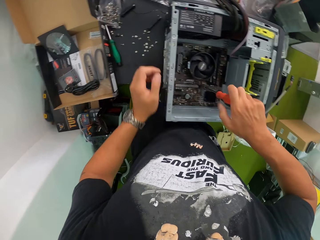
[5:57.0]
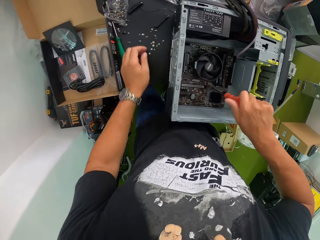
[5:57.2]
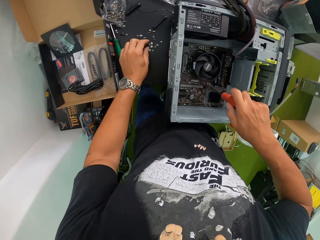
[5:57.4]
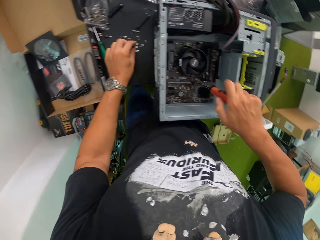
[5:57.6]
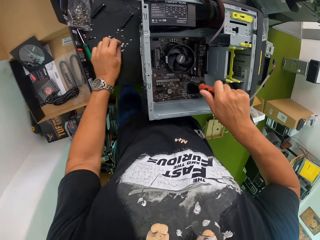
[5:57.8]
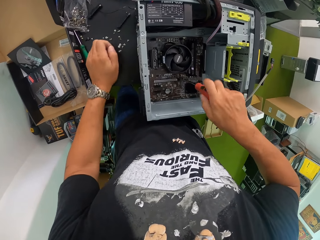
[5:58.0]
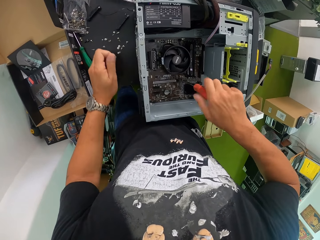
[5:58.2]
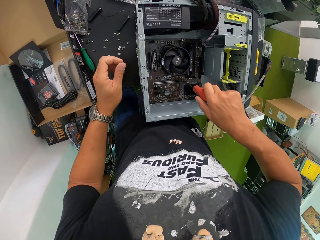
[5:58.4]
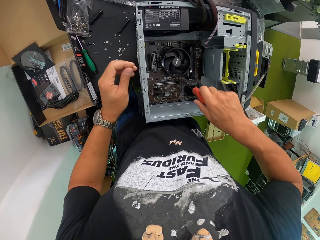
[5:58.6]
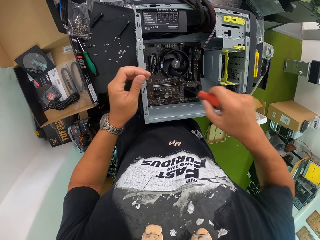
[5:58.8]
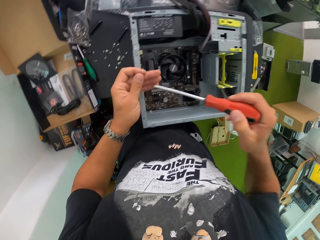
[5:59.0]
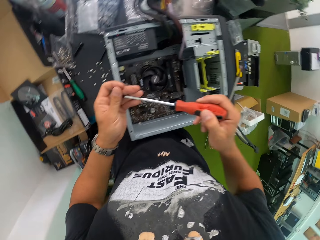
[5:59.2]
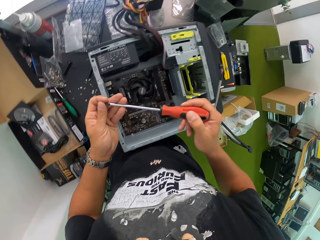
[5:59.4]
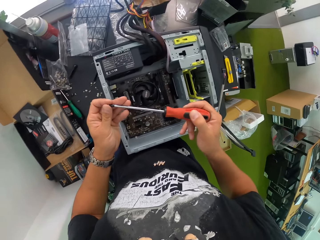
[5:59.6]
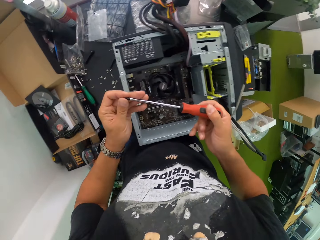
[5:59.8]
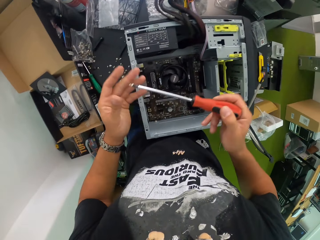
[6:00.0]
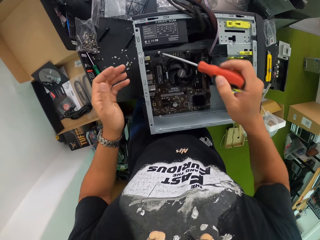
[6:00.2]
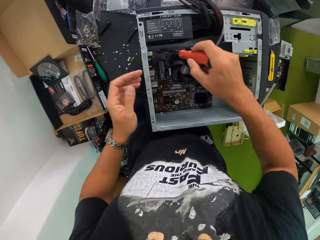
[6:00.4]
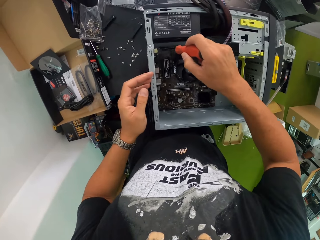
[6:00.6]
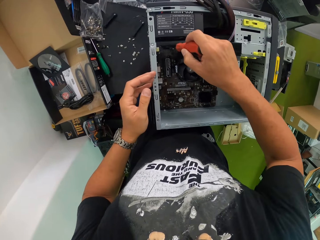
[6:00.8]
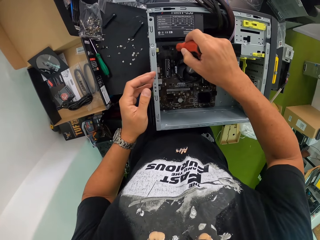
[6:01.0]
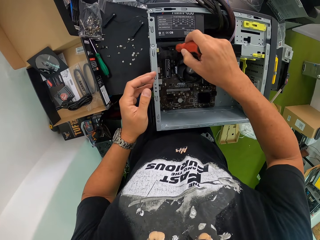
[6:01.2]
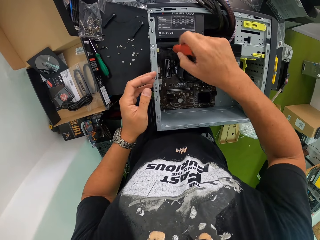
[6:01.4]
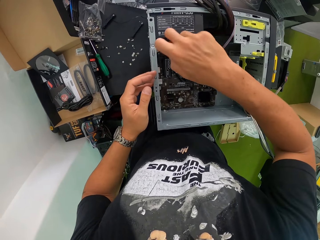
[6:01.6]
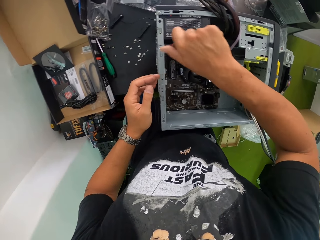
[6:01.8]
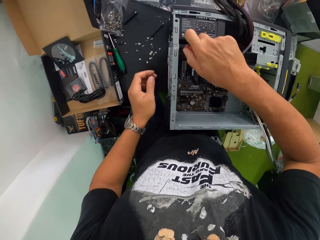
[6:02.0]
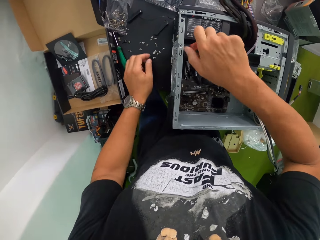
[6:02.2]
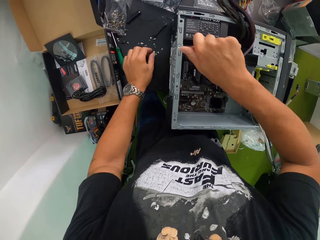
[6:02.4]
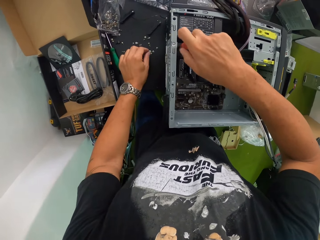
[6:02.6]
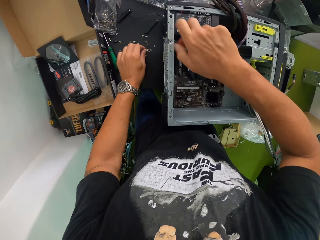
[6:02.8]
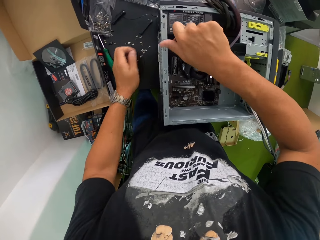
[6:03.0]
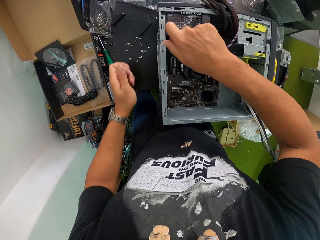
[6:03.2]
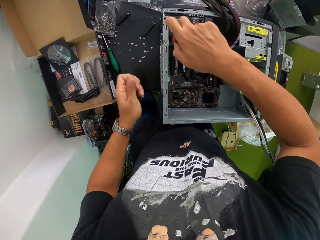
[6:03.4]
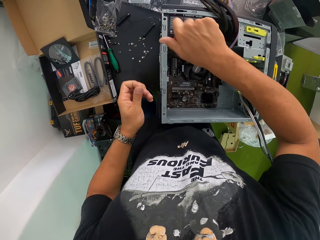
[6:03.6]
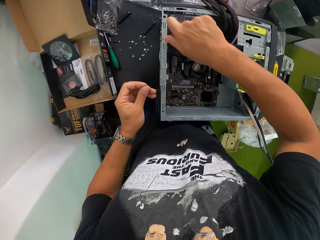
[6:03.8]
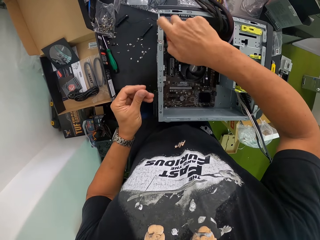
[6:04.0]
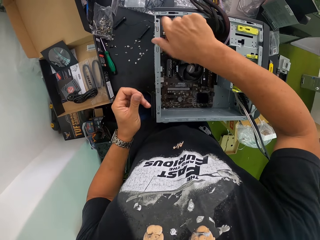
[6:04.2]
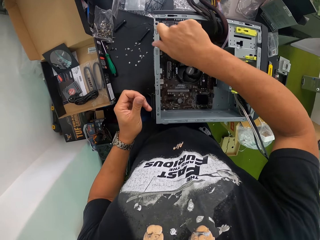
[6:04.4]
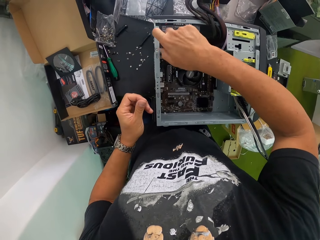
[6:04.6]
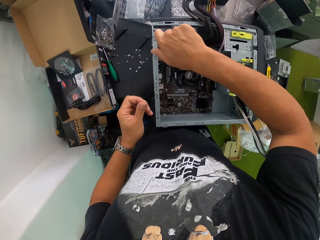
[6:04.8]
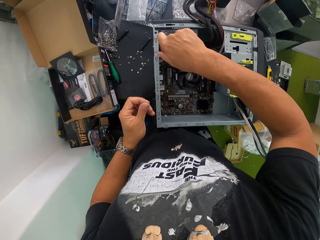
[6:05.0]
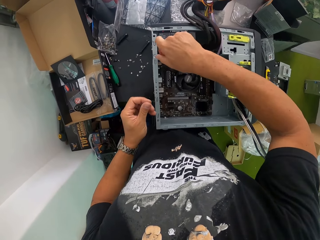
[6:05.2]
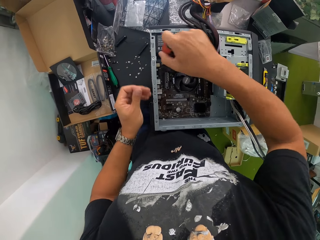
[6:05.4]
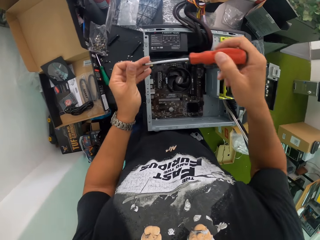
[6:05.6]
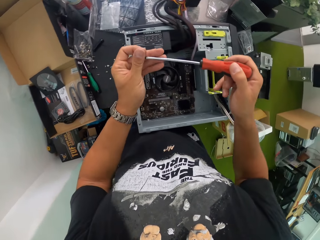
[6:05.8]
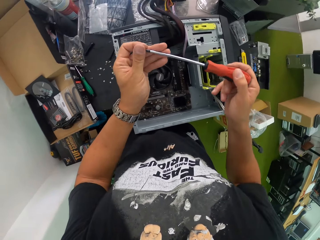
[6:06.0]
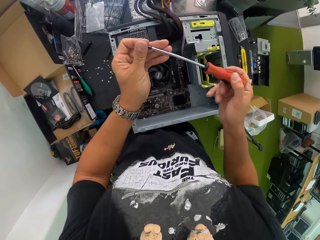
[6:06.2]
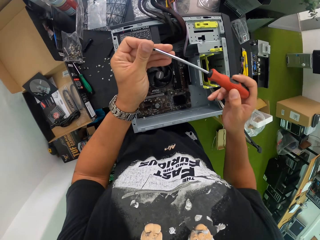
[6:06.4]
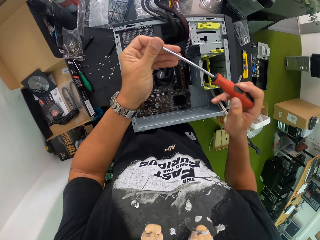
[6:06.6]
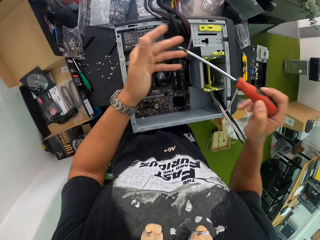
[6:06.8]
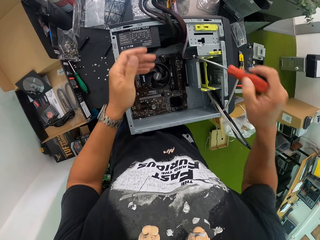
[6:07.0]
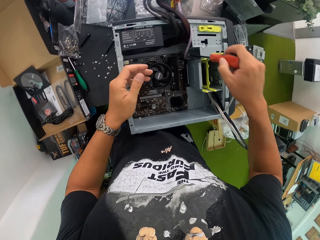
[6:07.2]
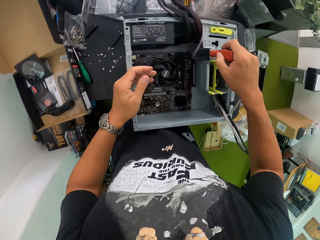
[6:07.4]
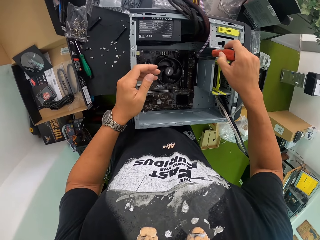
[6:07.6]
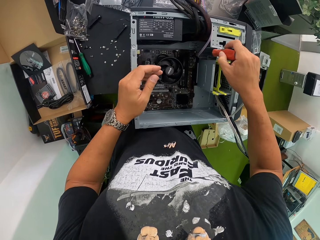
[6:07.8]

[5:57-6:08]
The camera wearer picks up a screw on the table with his left hand. He inserts the screw into the red screwdriver in his right hand with his left hand. He screws the mainboard to the CPU with the red screwdriver in his right hand. He picks up a screw on the table with his left hand. He inserts the screw into the screwdriver in his right hand with his left hand.

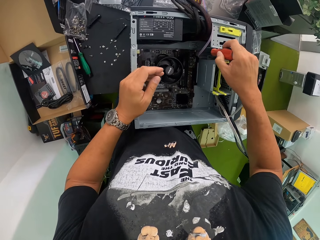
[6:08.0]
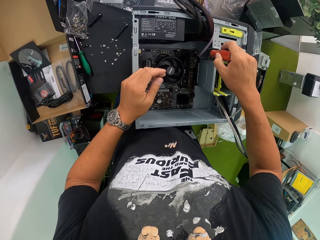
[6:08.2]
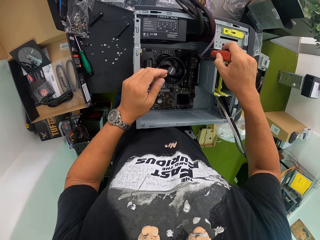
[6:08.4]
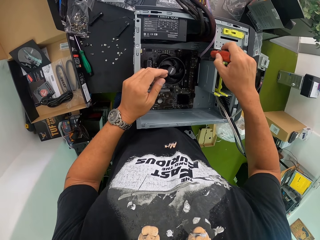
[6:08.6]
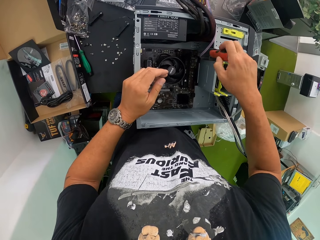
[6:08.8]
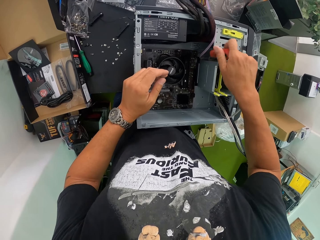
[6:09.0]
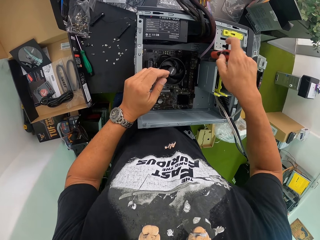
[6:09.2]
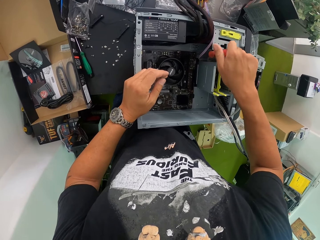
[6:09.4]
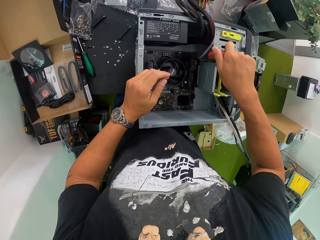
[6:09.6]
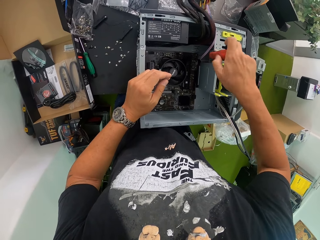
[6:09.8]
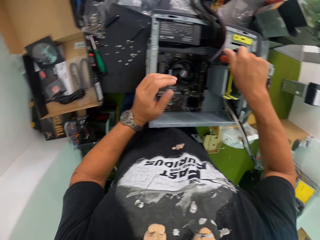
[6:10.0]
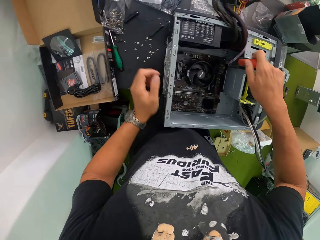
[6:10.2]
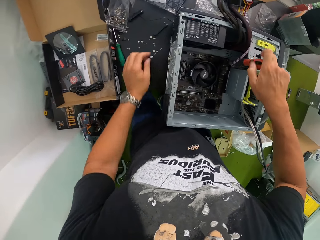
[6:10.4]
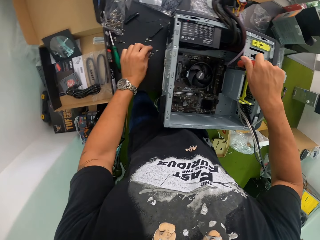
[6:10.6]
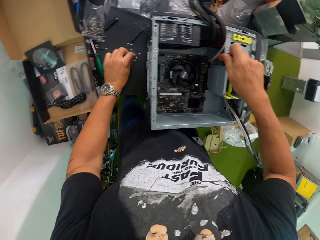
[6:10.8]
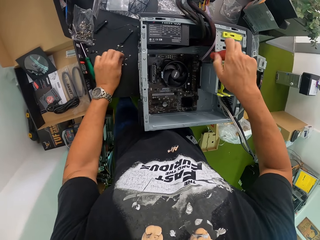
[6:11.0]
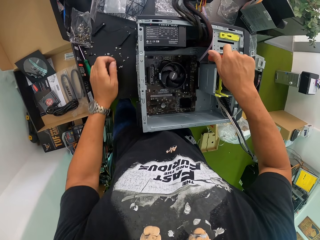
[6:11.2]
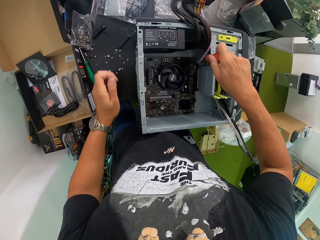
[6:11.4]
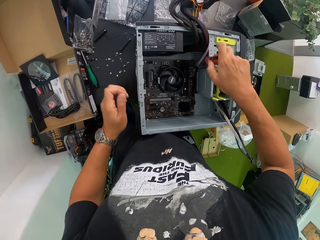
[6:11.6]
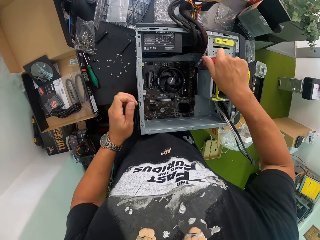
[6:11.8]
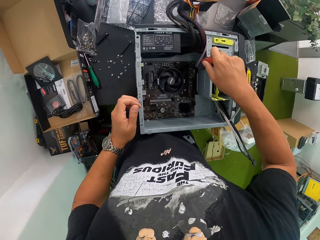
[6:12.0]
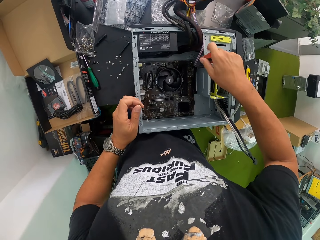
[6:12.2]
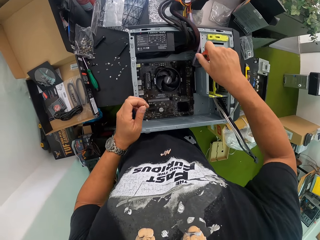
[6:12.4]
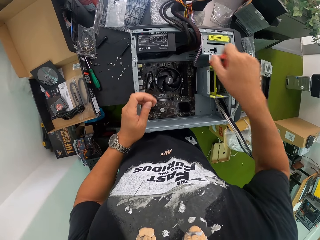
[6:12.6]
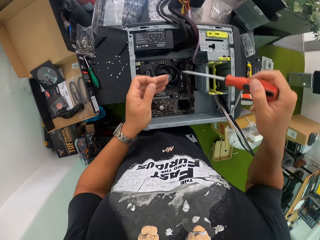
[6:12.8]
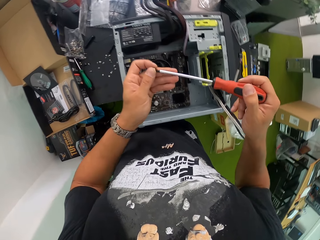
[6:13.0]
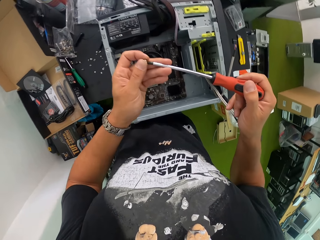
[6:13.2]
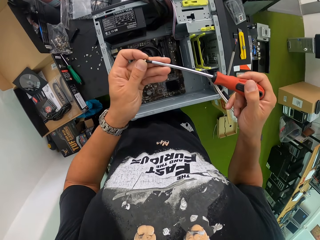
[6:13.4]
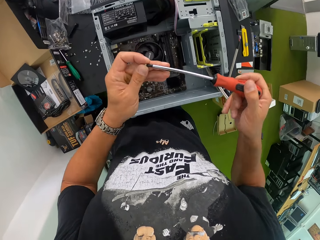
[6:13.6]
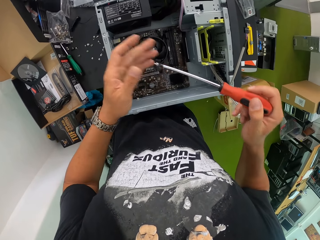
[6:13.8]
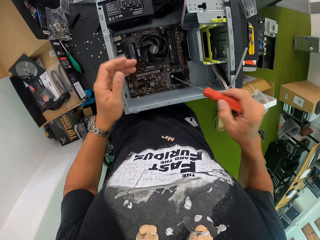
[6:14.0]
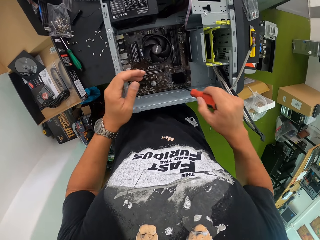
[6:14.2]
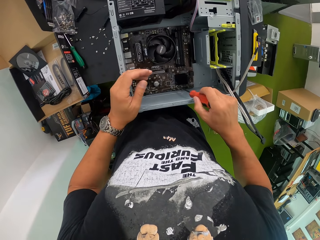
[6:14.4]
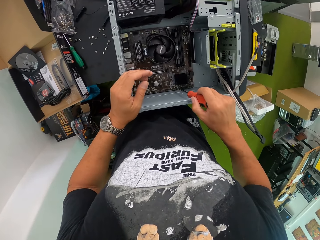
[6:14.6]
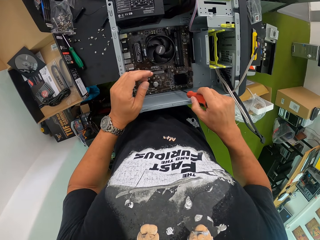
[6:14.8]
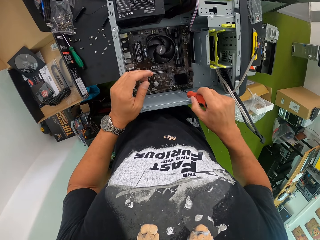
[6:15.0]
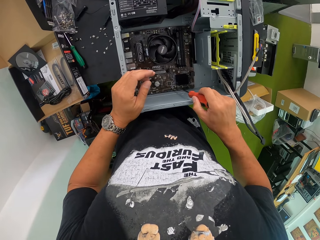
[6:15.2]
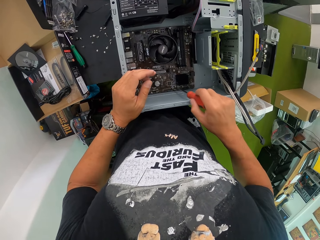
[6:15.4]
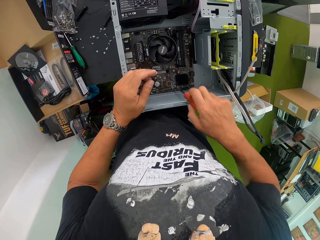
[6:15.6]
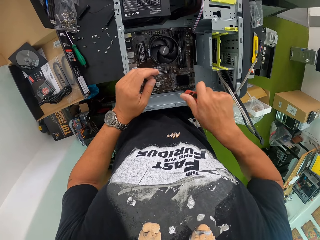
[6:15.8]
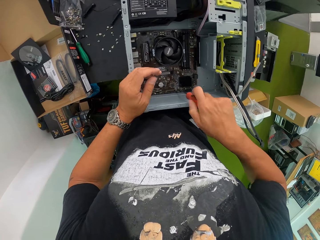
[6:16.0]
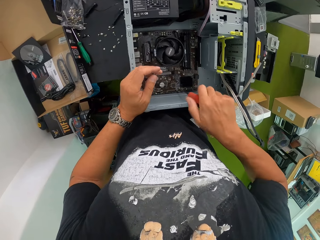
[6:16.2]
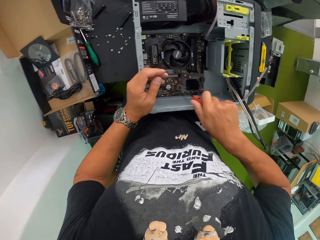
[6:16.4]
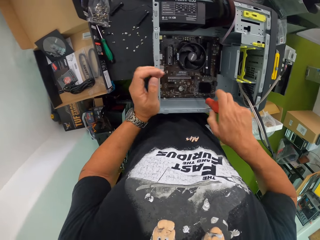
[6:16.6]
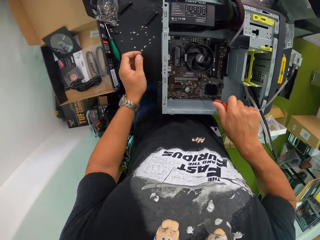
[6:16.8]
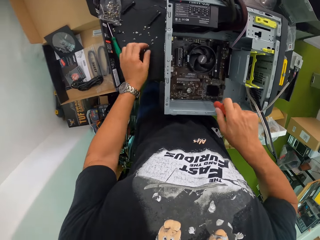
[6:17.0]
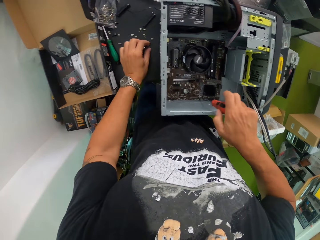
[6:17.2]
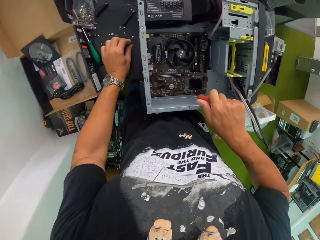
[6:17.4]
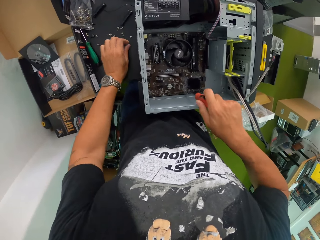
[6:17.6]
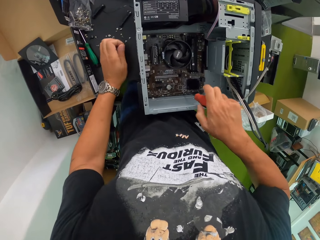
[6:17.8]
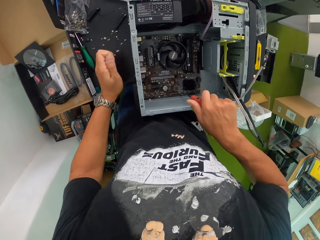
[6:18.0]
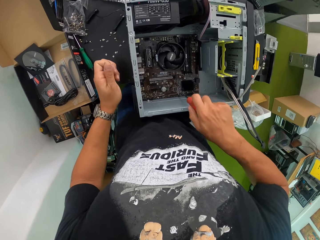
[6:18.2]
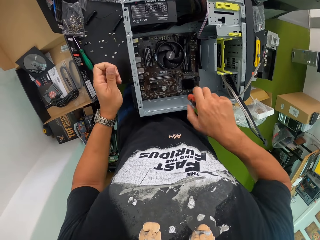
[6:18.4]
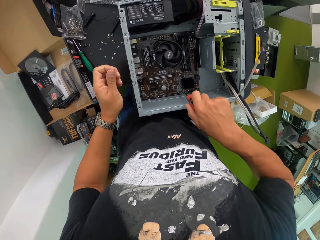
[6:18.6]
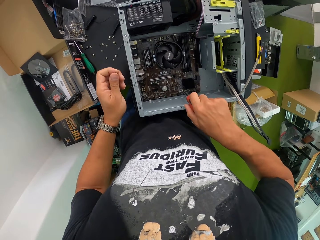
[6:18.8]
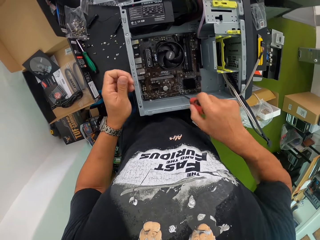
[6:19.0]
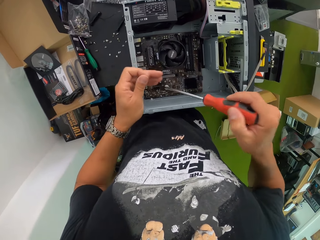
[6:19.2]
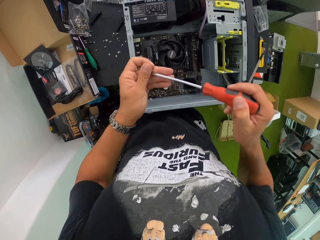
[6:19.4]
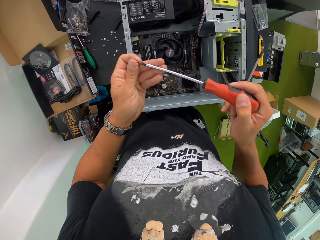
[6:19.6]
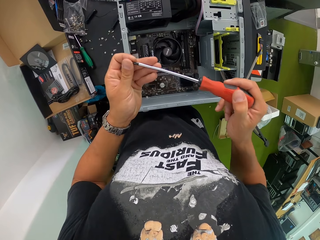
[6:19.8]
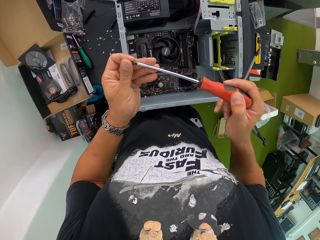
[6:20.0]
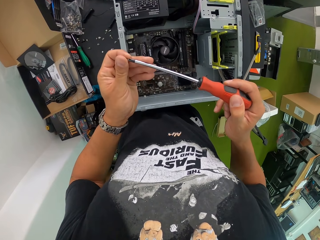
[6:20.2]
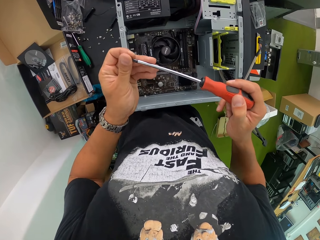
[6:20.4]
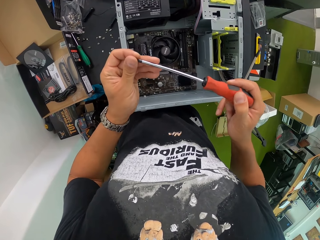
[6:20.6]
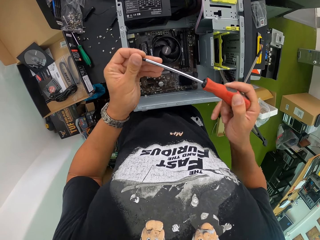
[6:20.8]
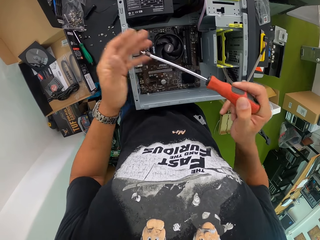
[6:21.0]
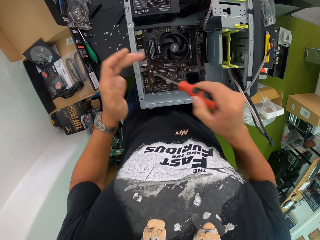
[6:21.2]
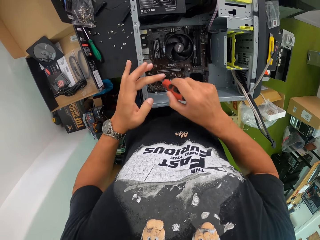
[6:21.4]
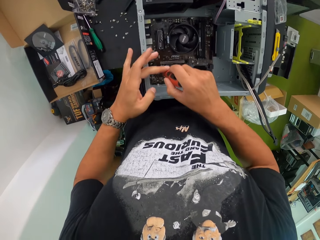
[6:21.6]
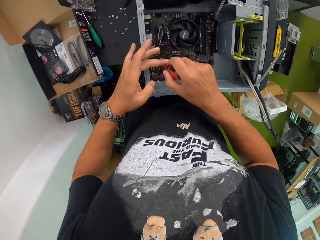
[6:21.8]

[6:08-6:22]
The camera wearer screws the mainboard to the CPU with the red screwdriver in his right hand. He picks up a screw on the table with his left hand. He inserts the screw into the red screwdriver in his right hand with his left hand. He screws the mainboard to the CPU with the red screwdriver in his right hand. He picks up a screw on the table with his left hand. He inserts the screw into the red screwdriver in his right hand with his left hand.
